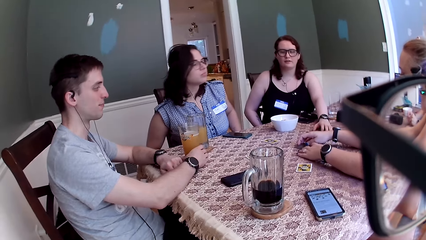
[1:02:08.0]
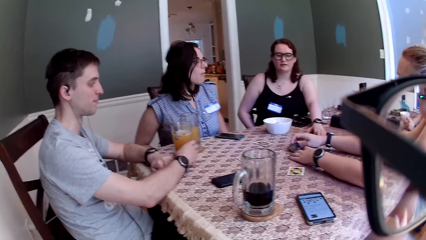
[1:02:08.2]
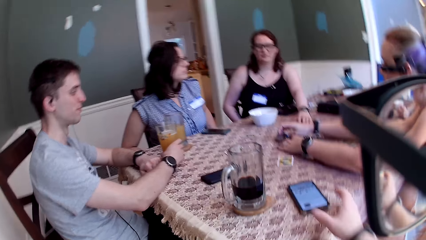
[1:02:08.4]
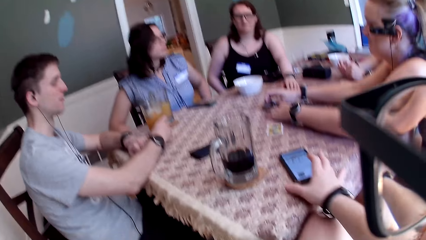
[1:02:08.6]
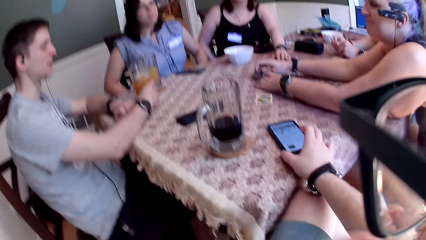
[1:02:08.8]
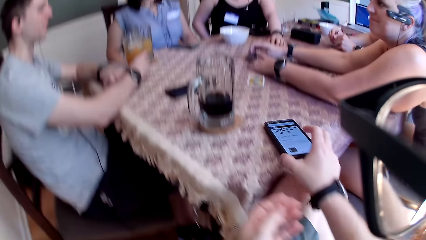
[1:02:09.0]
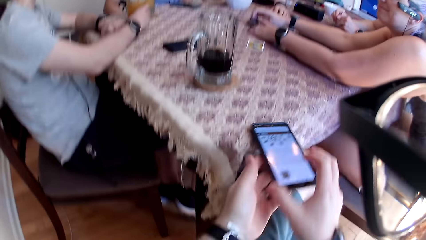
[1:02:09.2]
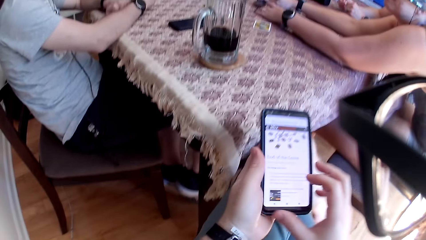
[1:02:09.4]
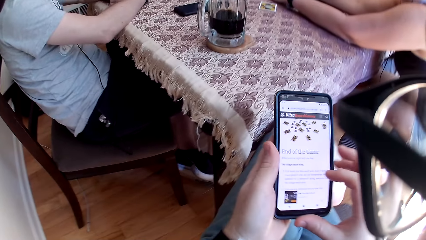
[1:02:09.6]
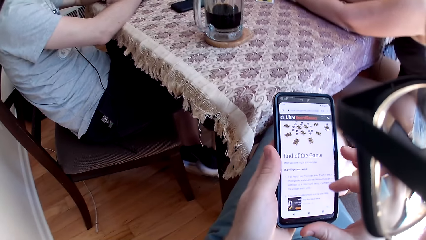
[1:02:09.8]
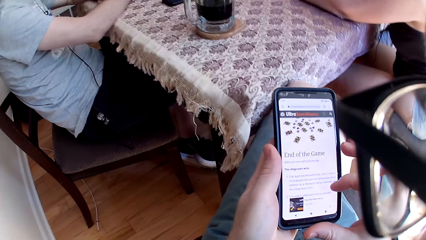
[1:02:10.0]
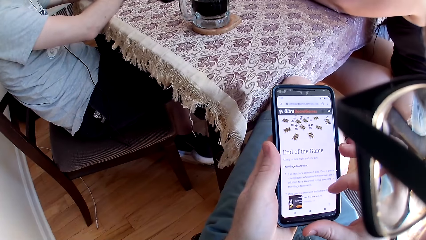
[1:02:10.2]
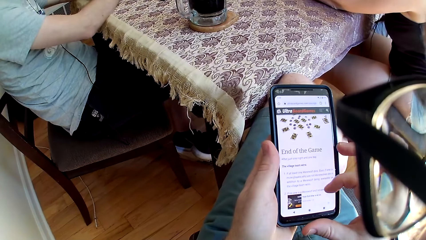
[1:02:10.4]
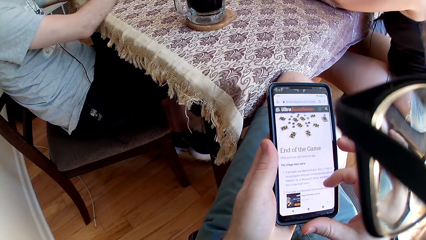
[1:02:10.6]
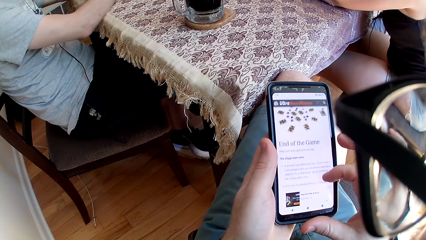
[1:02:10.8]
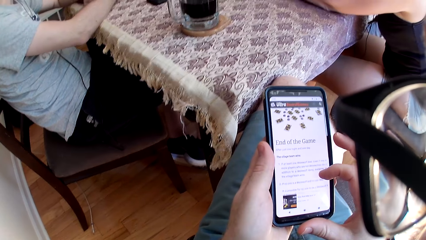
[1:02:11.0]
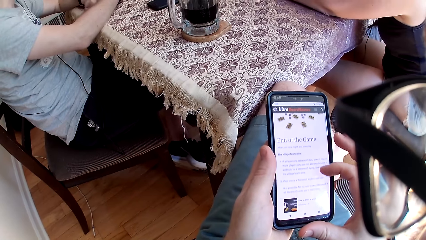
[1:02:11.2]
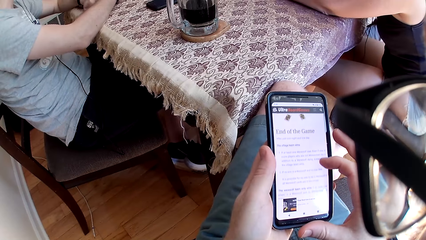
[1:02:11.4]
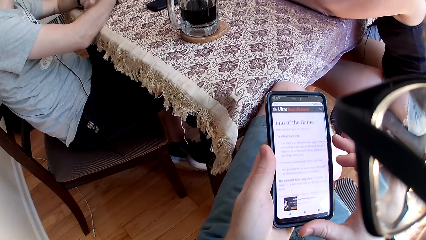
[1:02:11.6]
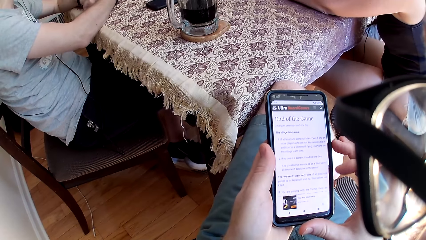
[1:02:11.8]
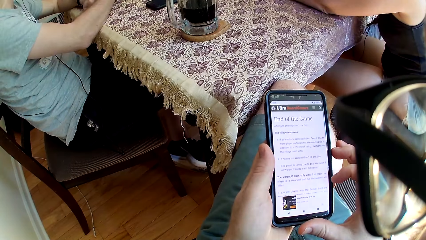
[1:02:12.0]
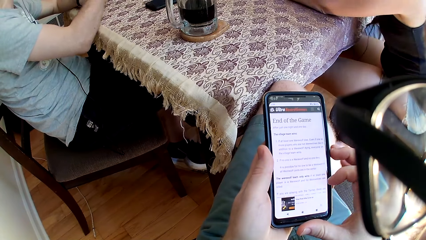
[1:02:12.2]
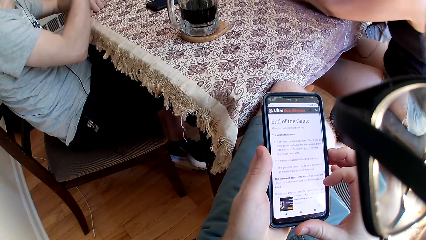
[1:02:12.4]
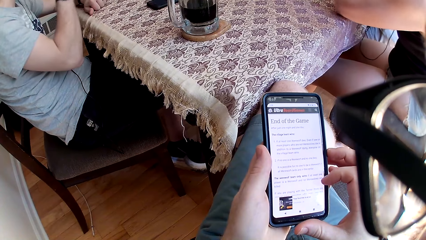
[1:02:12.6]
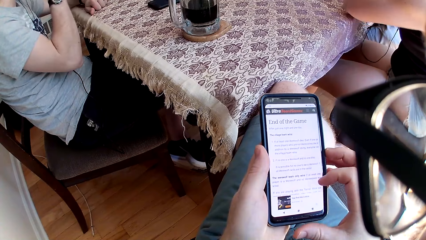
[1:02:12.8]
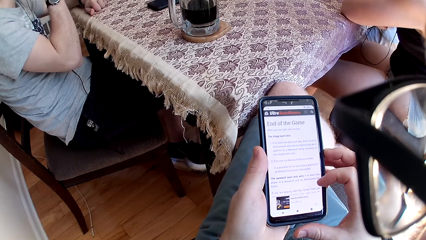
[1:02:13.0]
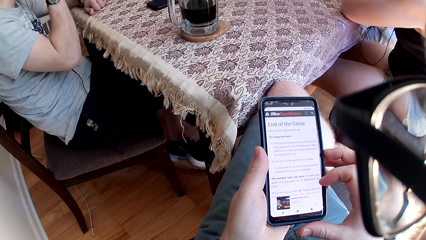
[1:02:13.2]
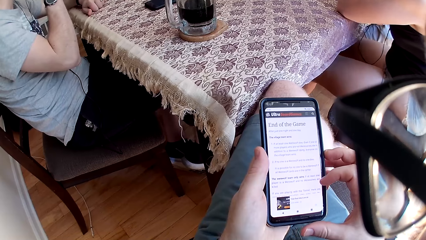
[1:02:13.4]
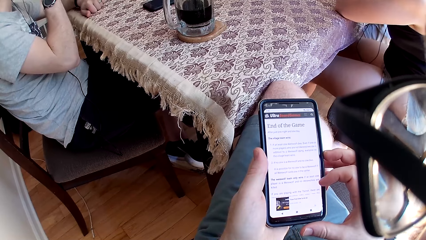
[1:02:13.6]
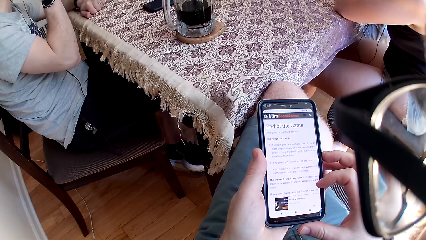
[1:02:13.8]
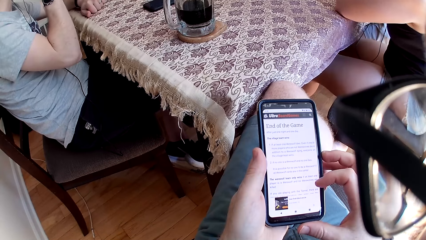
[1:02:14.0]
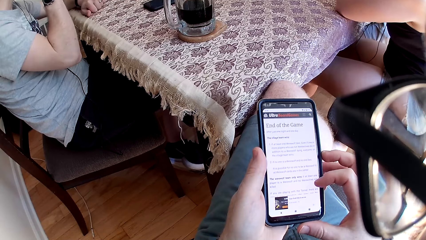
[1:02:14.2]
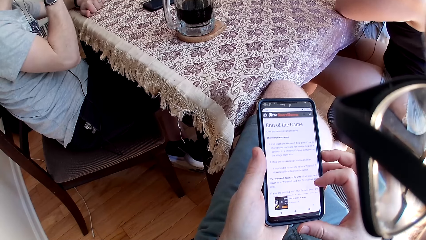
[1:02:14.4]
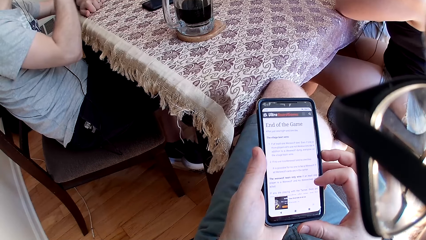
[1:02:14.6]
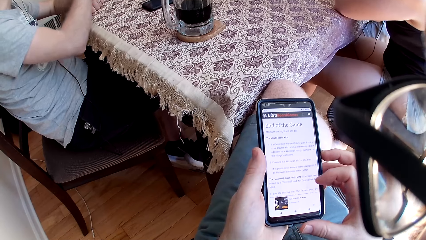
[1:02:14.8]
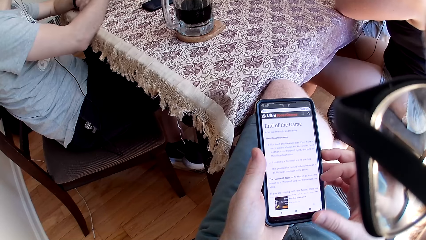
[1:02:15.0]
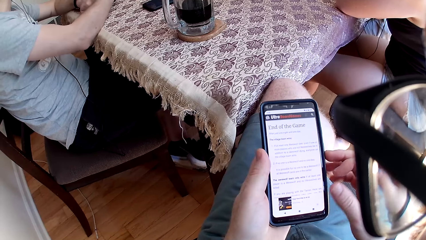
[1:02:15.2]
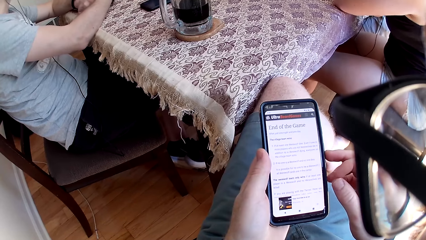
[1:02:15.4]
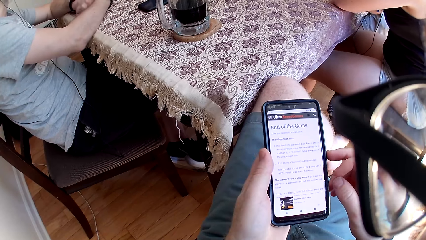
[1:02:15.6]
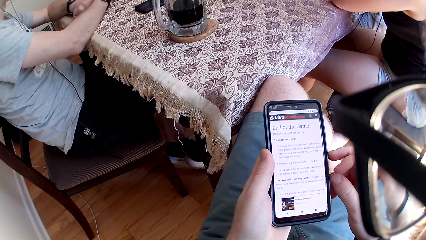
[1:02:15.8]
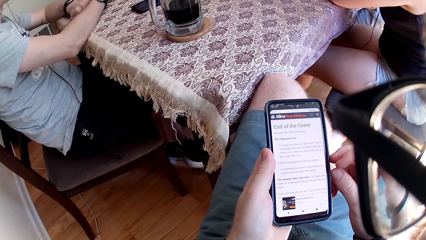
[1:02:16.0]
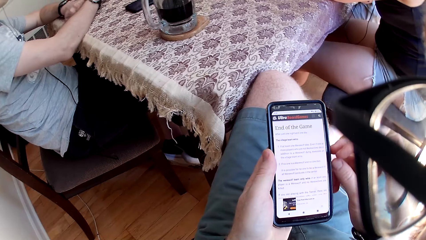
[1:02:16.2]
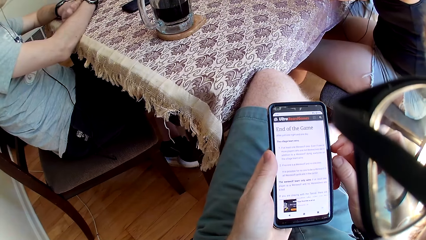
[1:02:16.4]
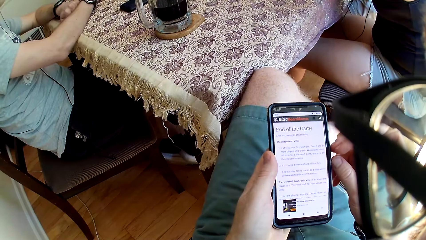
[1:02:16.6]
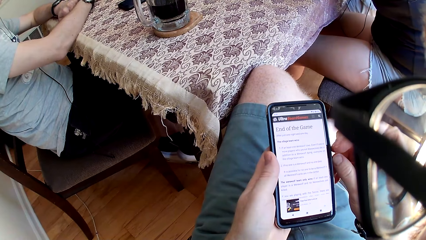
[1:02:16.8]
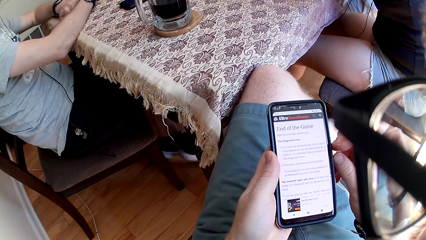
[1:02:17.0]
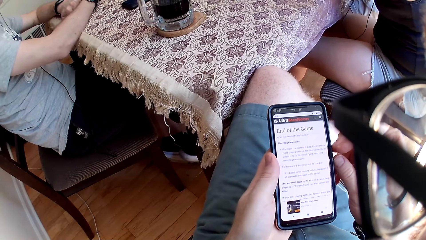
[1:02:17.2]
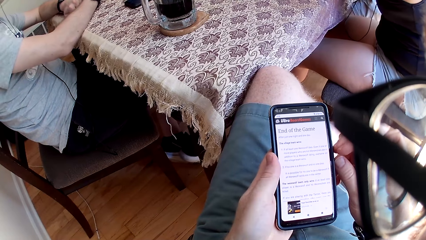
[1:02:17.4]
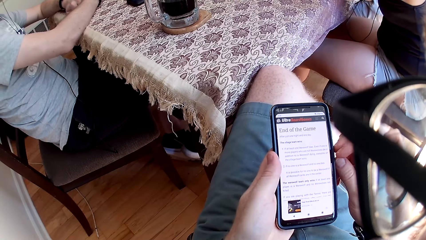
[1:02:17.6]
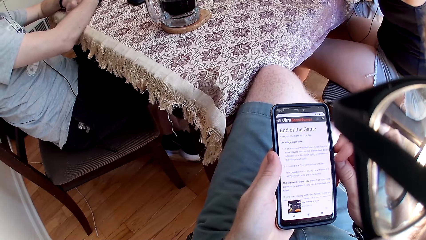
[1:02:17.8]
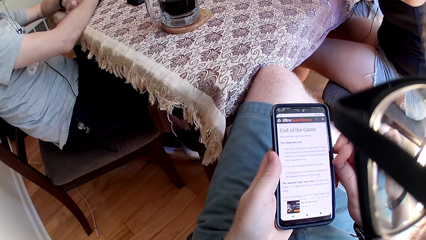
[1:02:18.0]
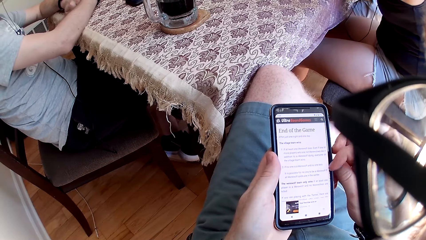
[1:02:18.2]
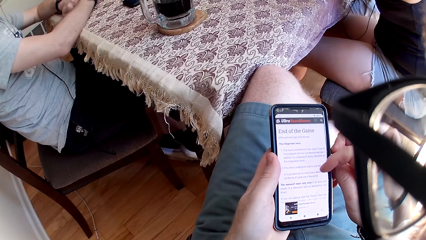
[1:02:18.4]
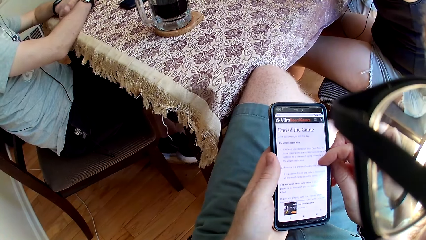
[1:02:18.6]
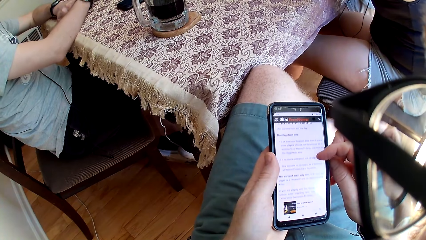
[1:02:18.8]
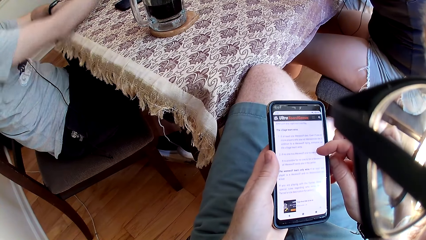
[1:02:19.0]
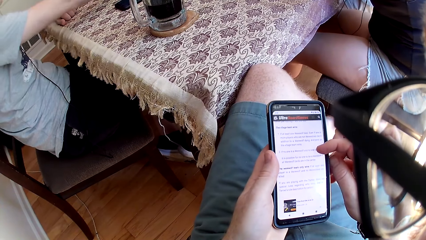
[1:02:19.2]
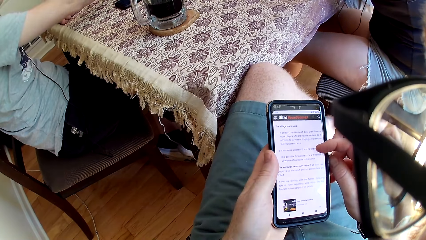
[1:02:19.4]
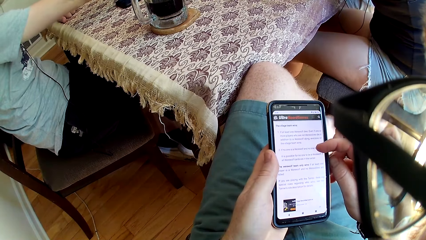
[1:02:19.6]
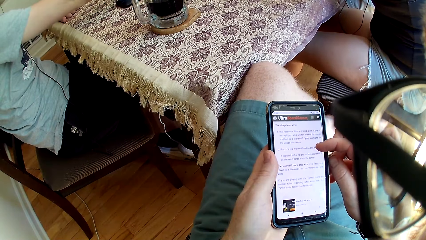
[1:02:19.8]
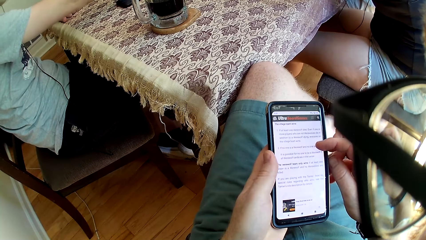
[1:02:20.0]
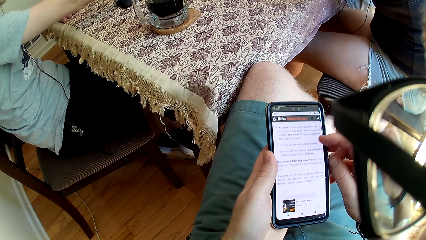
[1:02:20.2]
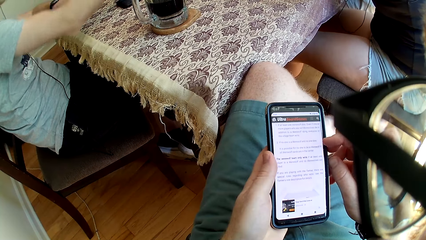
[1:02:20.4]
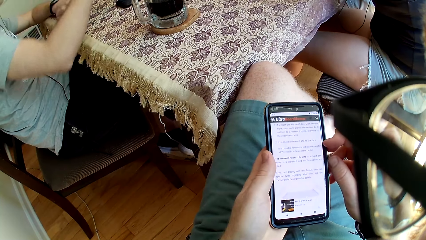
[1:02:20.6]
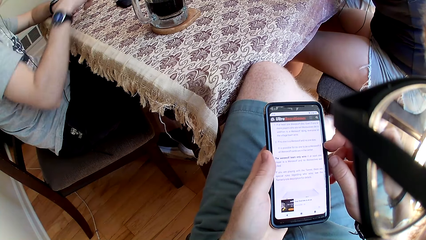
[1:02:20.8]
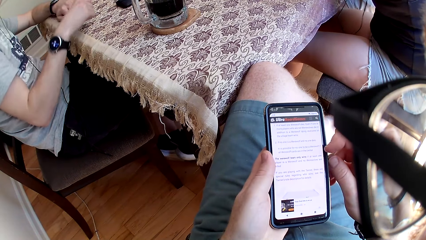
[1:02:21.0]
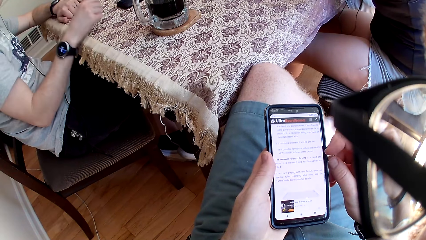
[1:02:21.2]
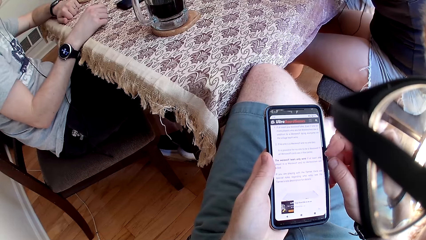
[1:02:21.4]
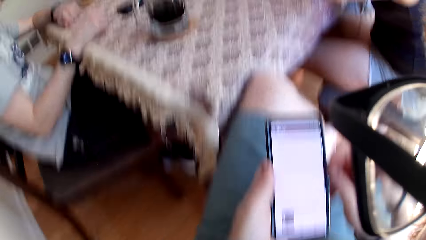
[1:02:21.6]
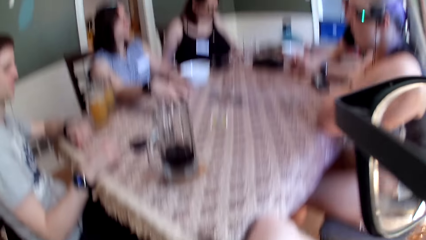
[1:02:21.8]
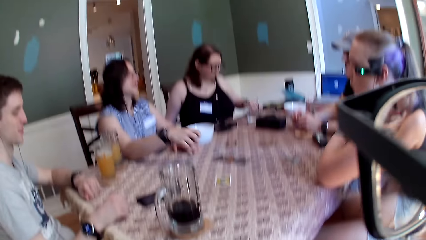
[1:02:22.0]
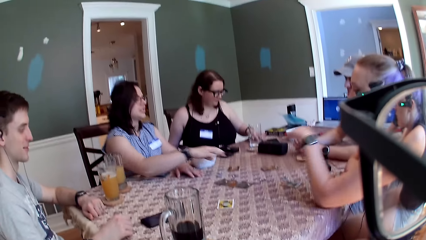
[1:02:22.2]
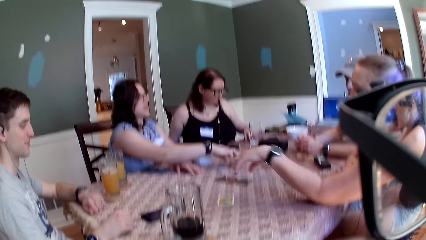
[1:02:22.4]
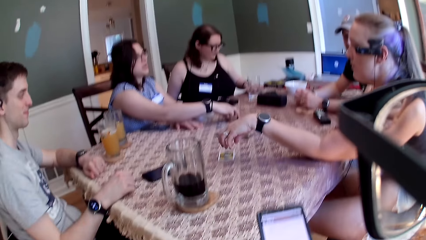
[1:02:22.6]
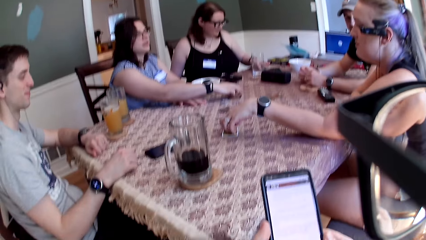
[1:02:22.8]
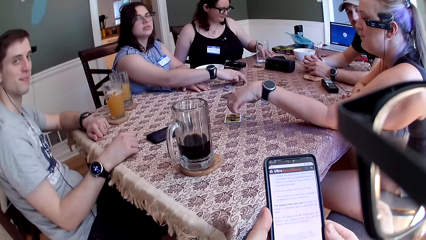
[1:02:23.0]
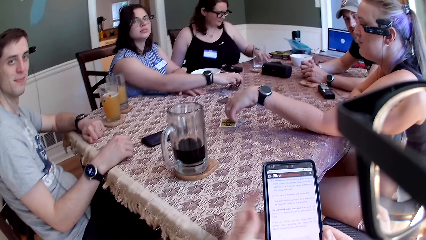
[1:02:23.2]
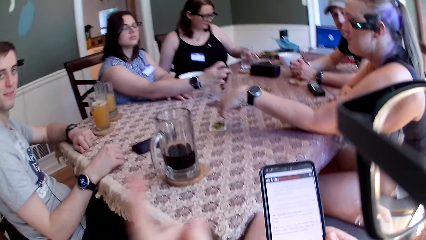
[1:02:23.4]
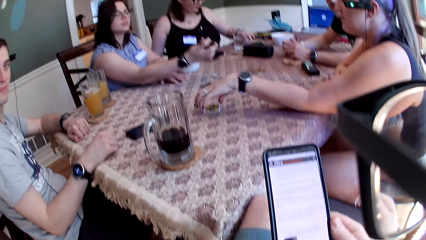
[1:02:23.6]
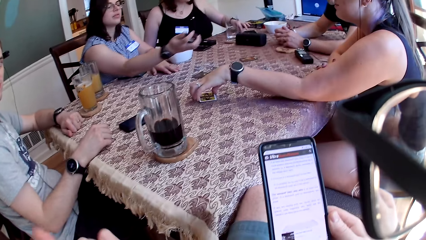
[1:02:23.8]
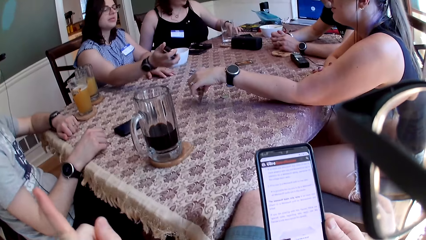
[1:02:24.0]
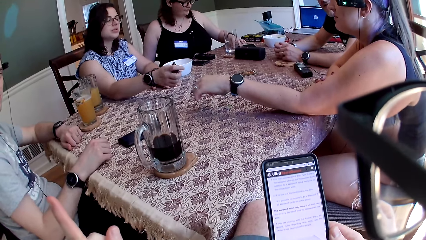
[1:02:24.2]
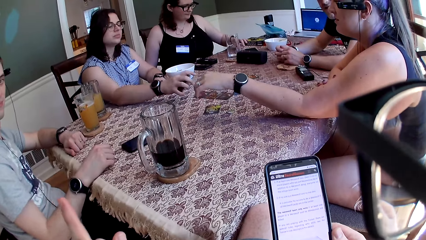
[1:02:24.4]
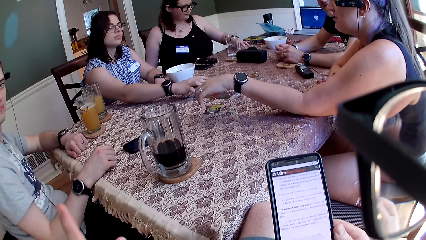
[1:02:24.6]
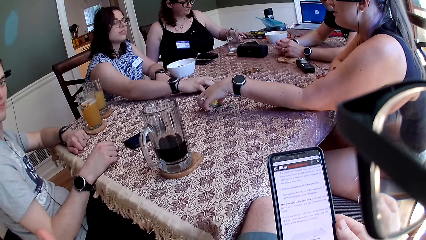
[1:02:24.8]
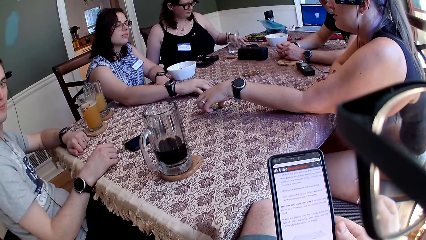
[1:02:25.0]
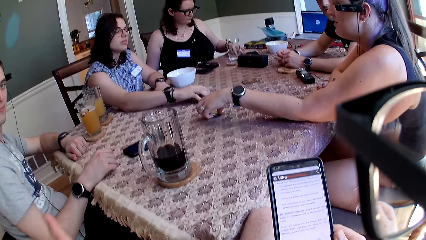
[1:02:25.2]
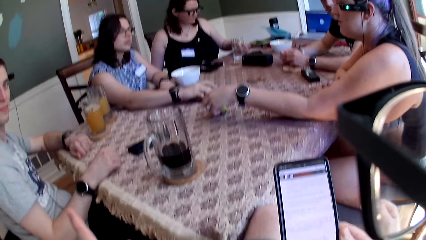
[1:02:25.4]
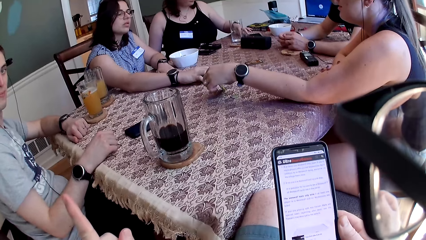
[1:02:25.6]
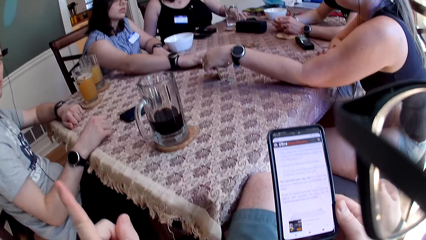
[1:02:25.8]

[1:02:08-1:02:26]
The camera wearer picks up a phone from the table with his right hand. He operates his phone with his right hand. He scrolls through the phone. A woman speaks to the group of people and the camera wearer at the table. A man speaks to the group of people and the camera wearer at the table. The woman speaks to the group of people and the camera wearer at the table. The camera wearer speaks to the group of people at the table. He reads the notes on the phone. The woman packs the cards from the table with her right hand. Another woman picks a card with her left hand. The camera wearer points his left hand at the man.
